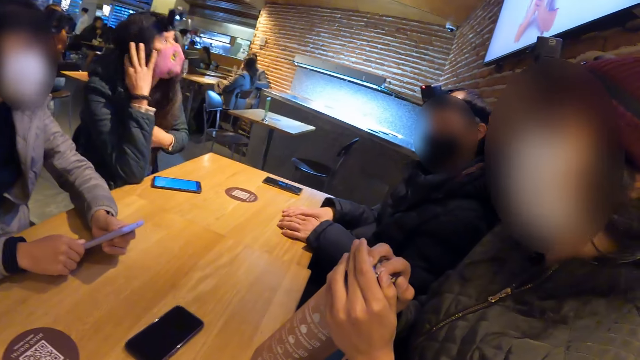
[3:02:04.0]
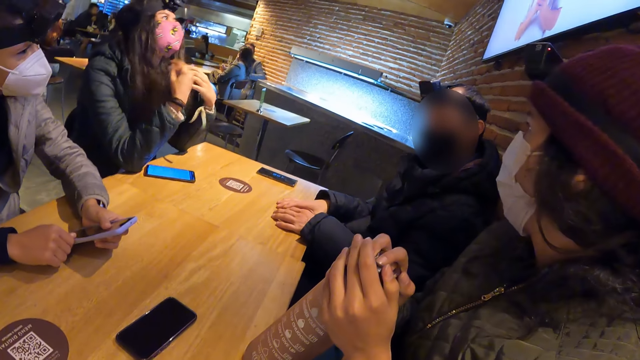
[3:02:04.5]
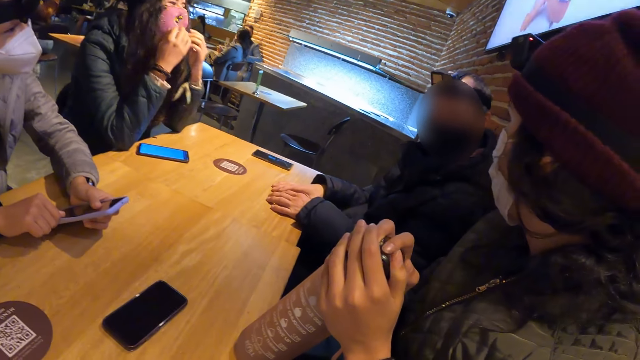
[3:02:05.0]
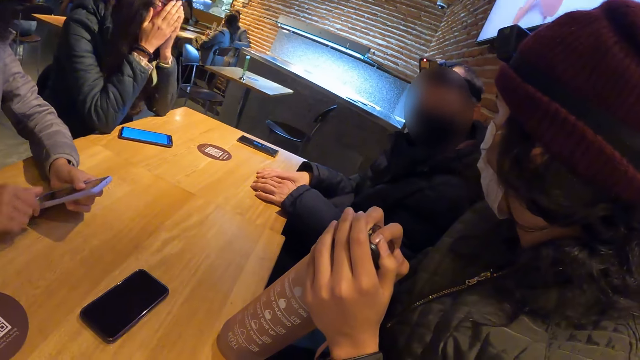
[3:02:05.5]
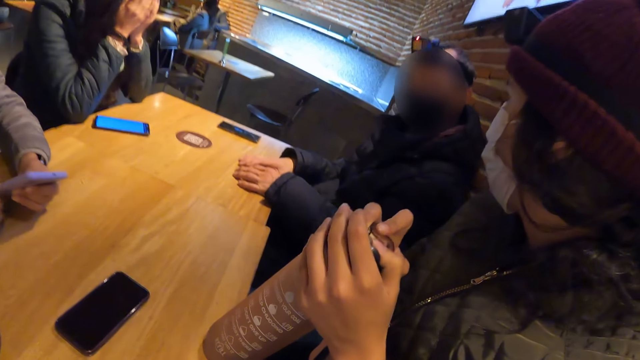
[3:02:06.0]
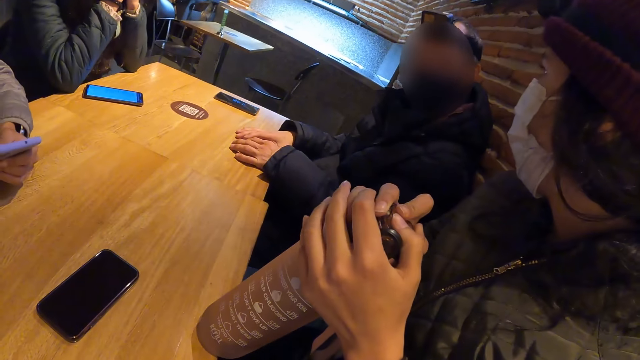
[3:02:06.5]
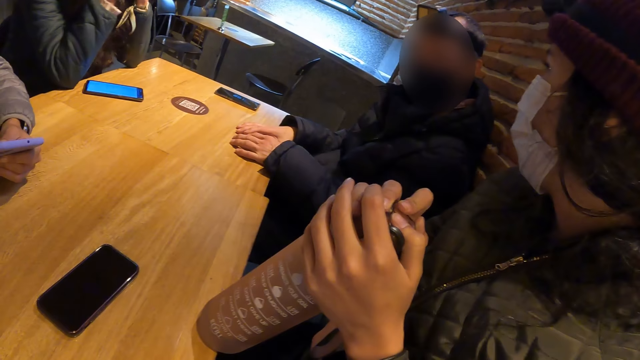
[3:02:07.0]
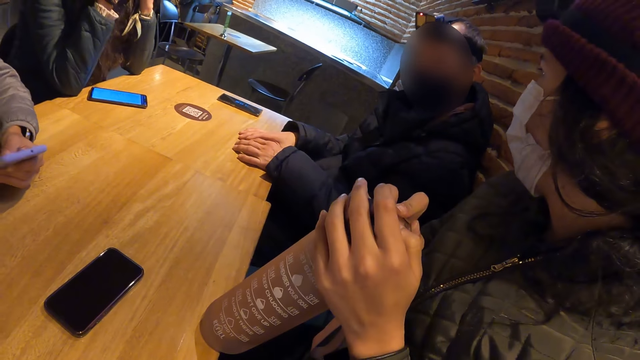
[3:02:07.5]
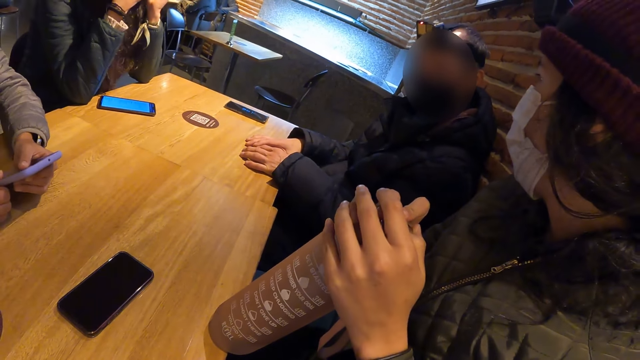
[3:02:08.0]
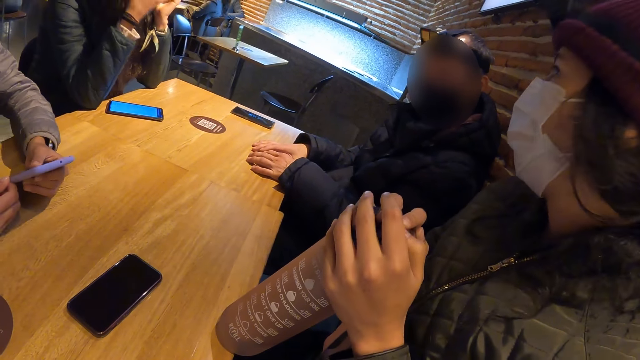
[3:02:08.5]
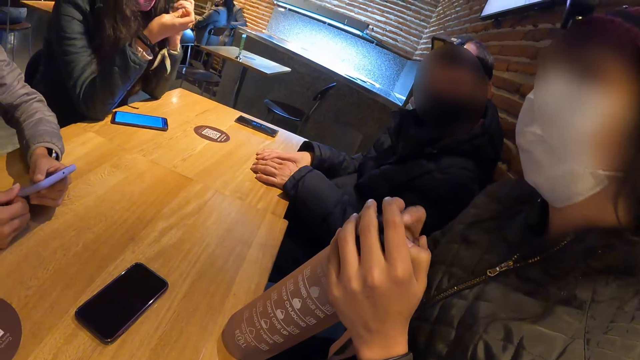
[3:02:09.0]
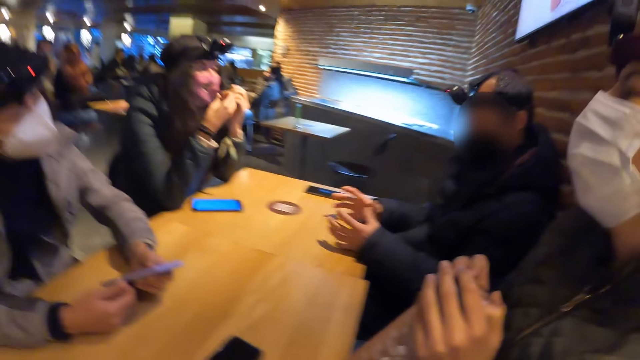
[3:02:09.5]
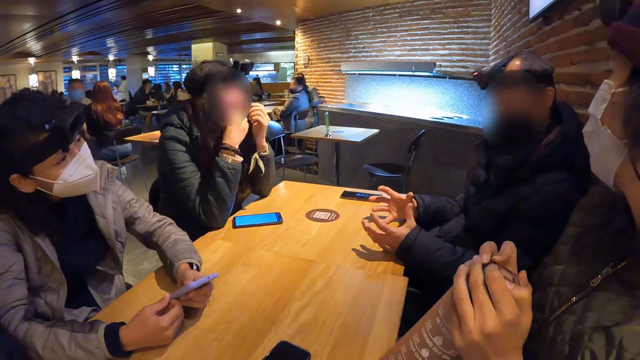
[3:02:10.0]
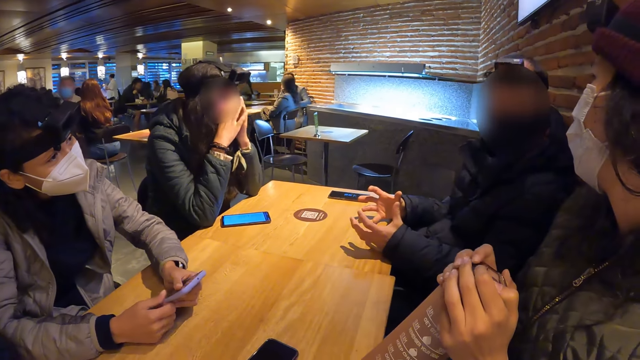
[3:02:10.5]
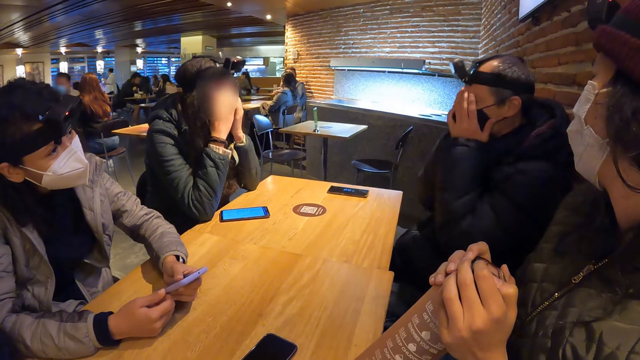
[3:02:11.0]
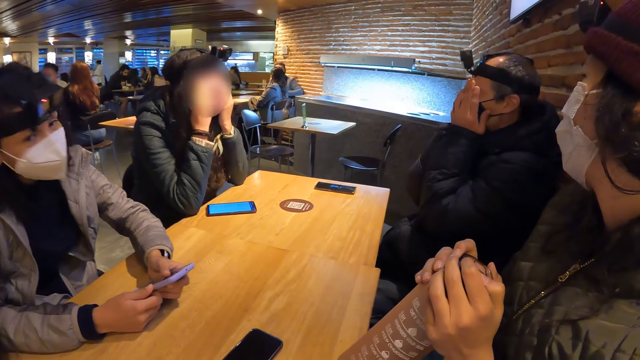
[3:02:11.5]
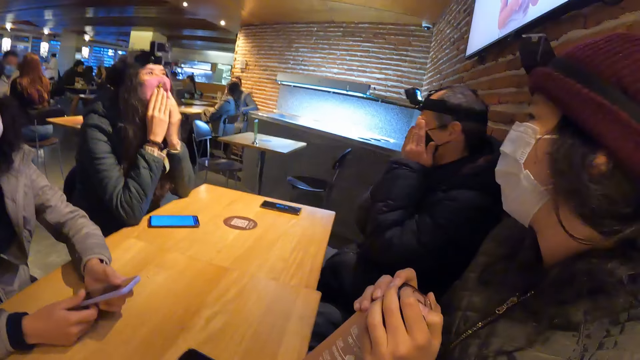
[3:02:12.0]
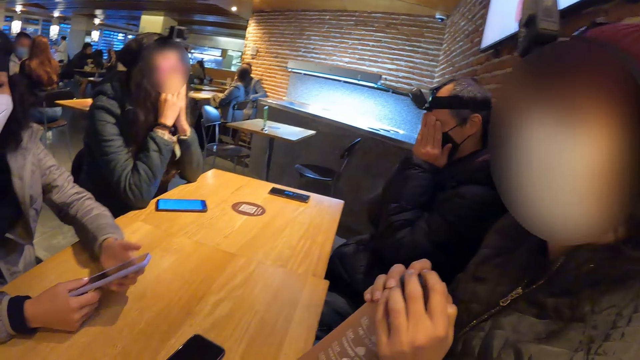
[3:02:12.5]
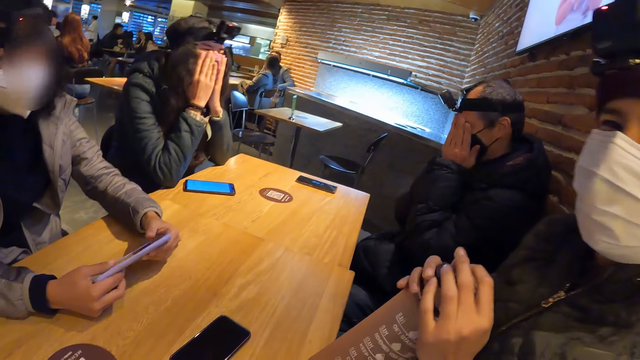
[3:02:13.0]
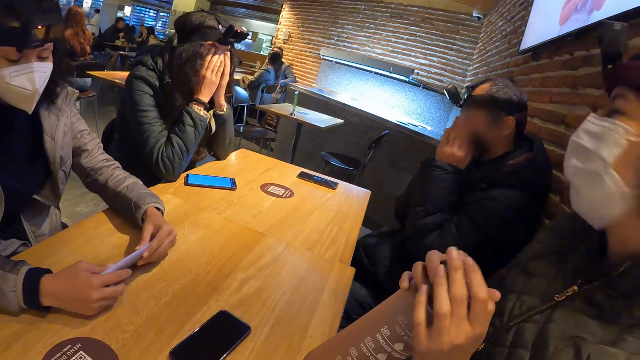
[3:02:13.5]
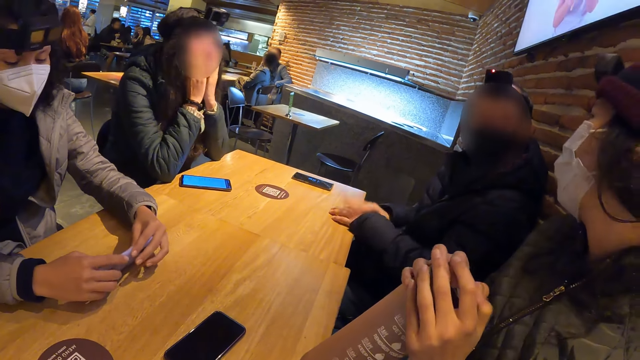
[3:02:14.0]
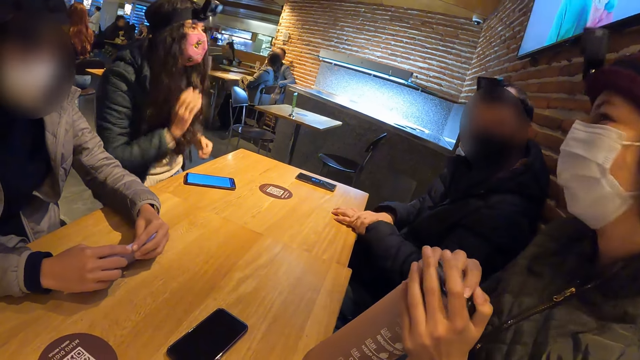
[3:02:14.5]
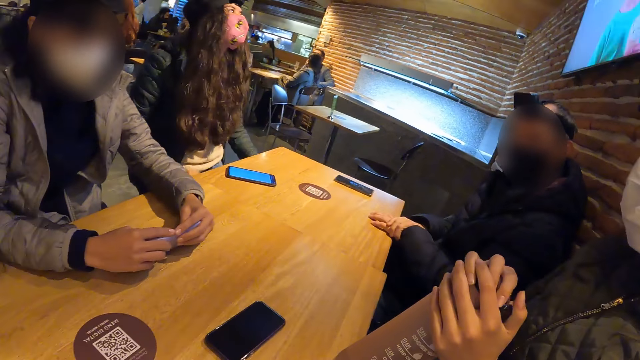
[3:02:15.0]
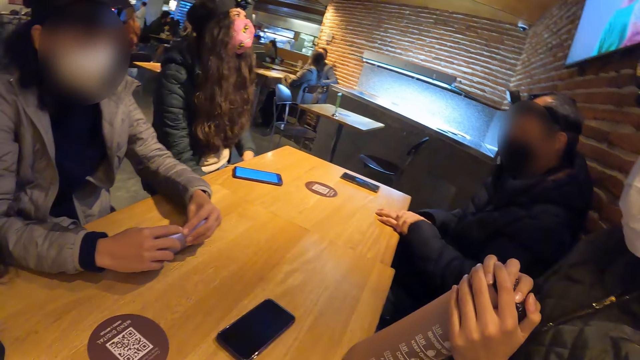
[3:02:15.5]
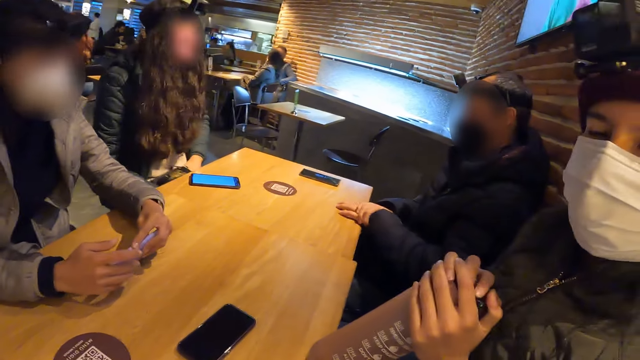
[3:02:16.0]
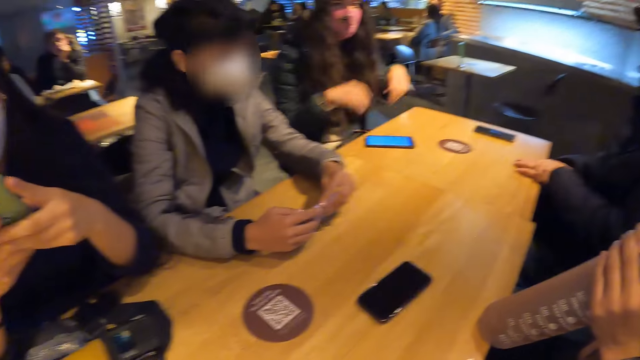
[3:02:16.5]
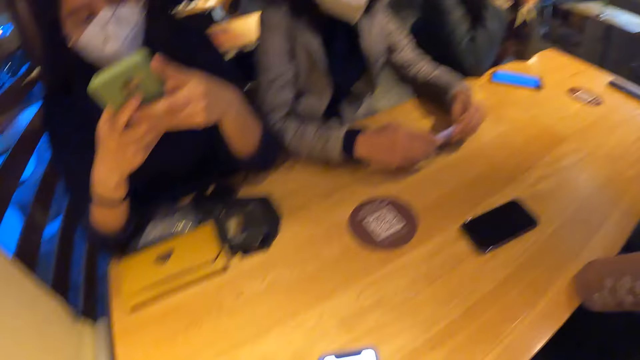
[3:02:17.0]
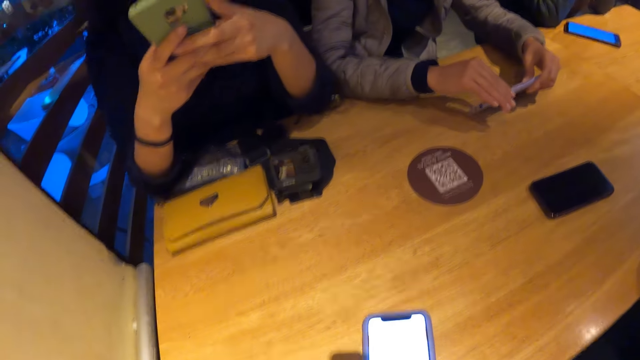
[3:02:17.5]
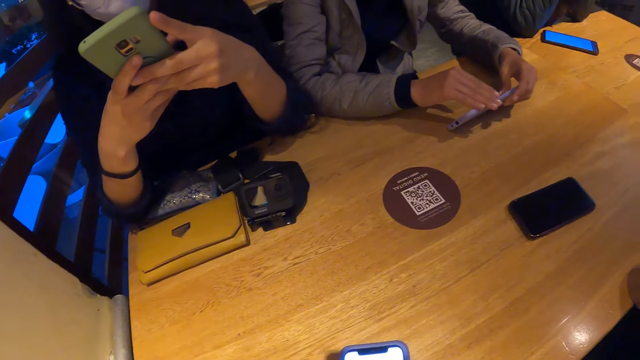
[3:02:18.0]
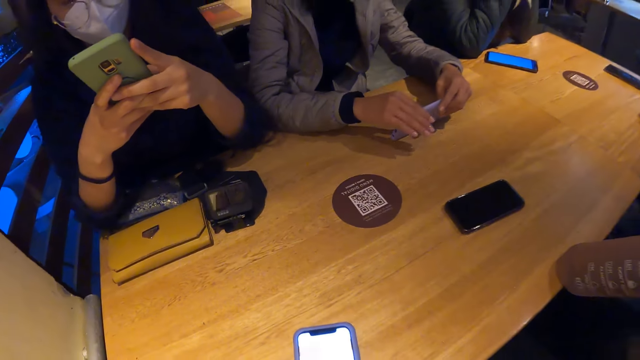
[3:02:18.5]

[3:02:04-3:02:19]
A woman pats her hair with her right hand. The woman buries her face in both hands. A man speaks. A lady holds the water bottle on the table. The woman wipes her face with both hands. Another man buries his face in both hands. The first man makes gestures with his hands and touches his face. Another lady touches her face. The first lady speaks.

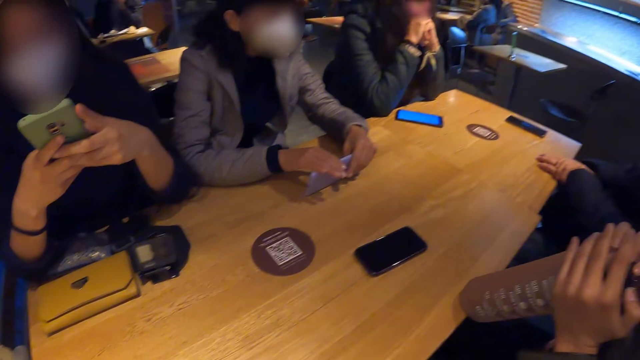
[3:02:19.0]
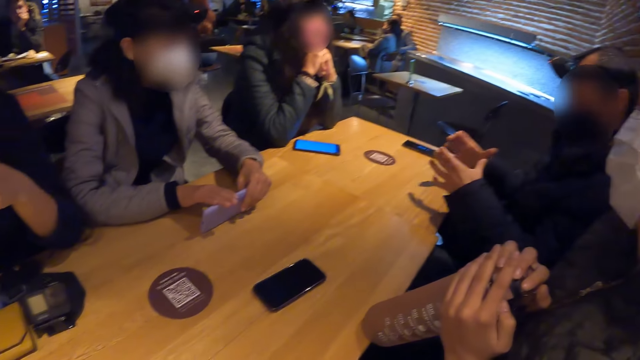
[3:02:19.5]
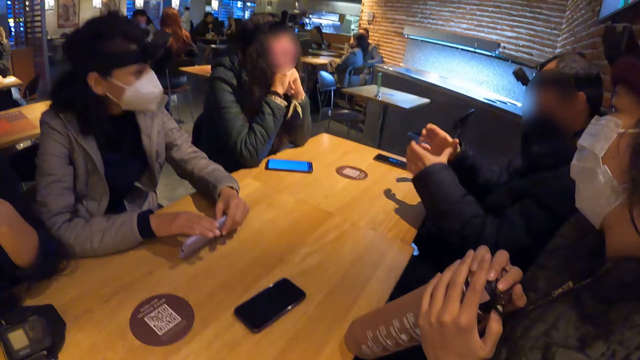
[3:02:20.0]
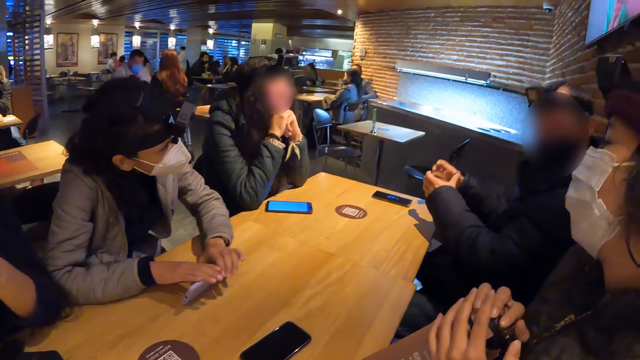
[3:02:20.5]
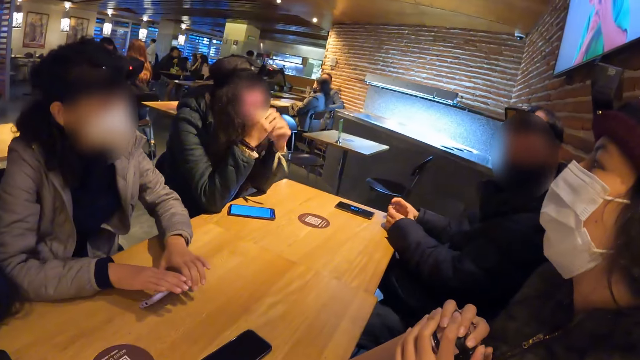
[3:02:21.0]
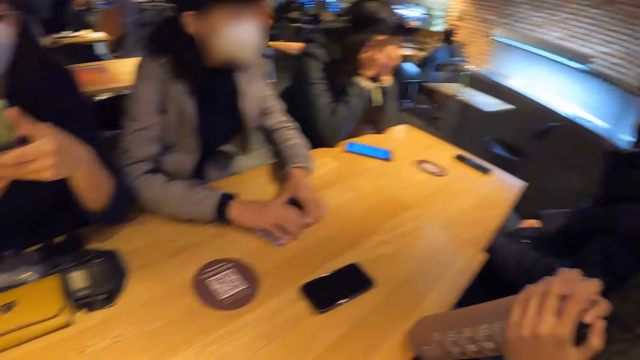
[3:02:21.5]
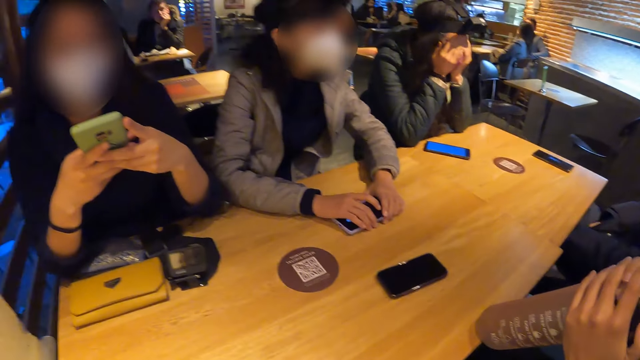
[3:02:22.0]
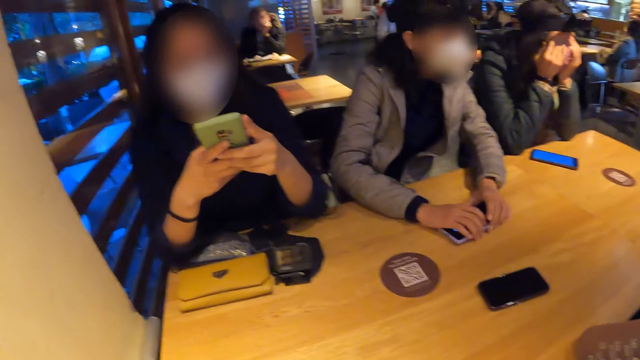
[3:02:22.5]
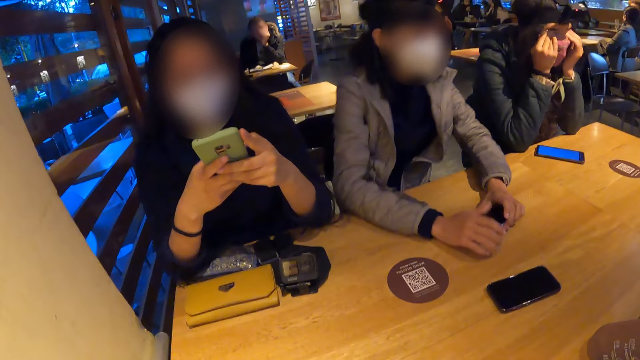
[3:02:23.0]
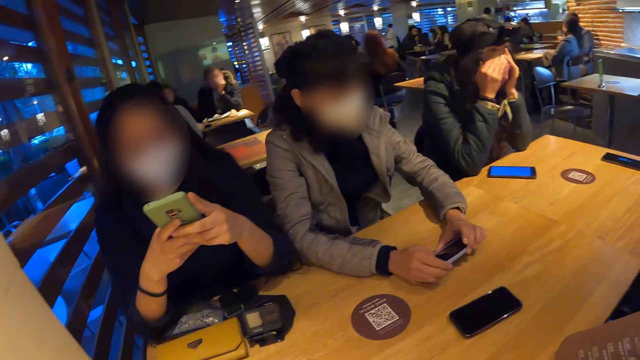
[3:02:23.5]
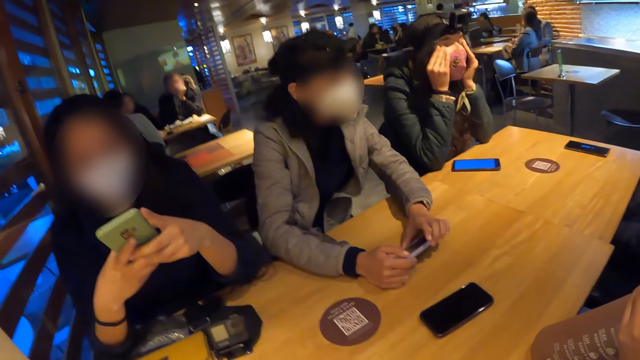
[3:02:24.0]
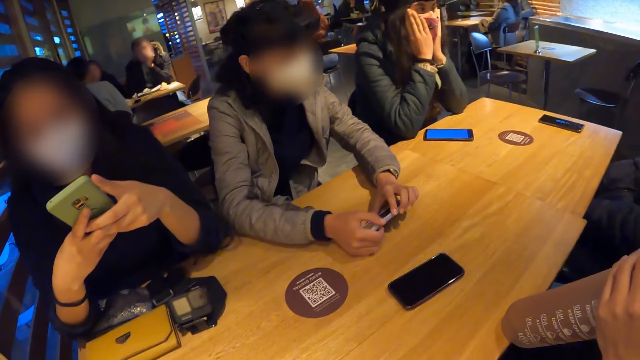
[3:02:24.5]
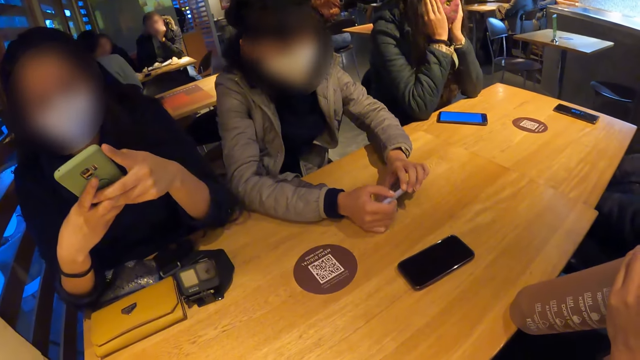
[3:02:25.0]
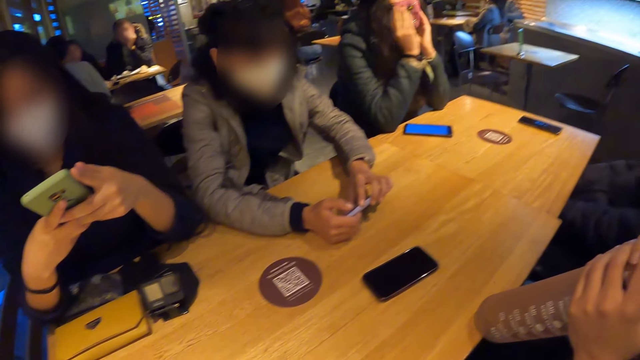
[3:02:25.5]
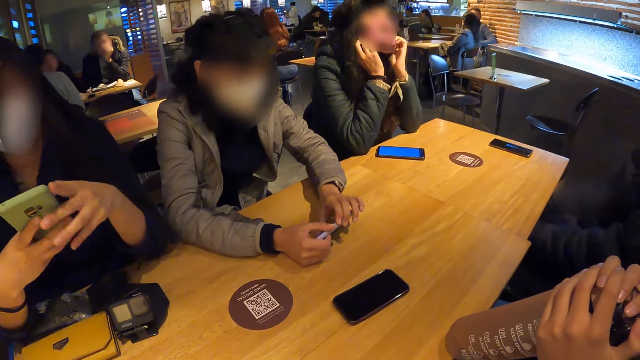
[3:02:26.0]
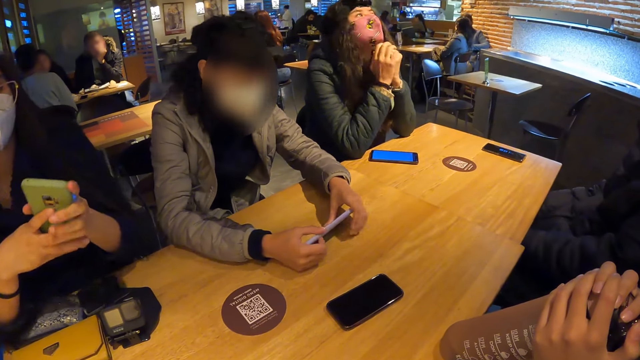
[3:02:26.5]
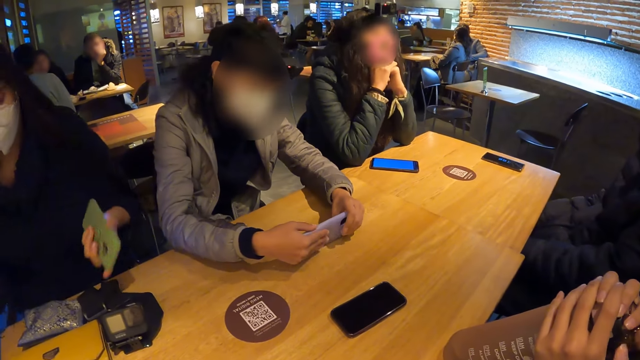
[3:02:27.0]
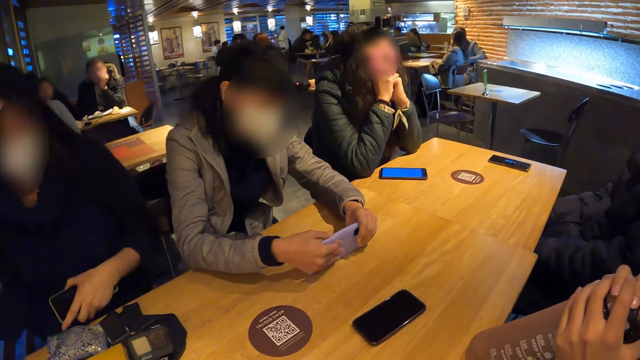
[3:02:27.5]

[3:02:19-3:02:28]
A man moves his hands. A woman wipes her face with both hands. Another woman holds the phone in her left hand.
